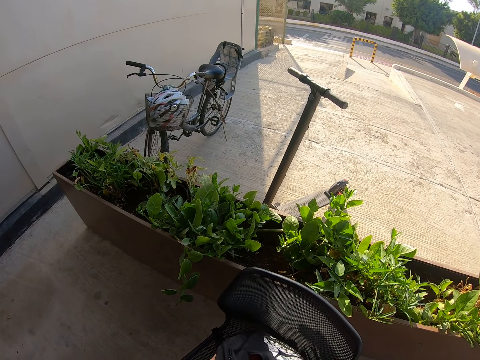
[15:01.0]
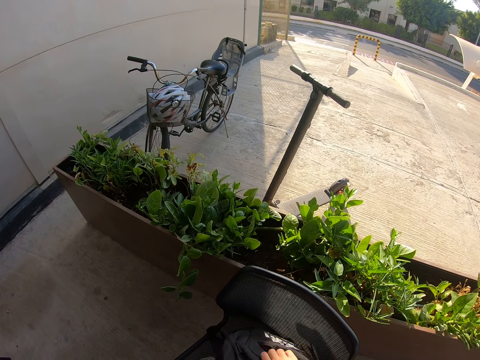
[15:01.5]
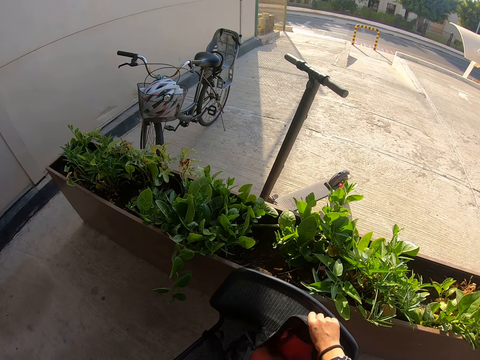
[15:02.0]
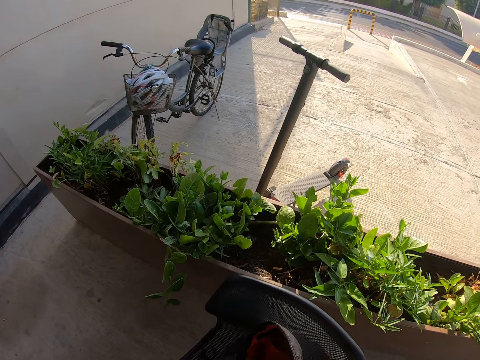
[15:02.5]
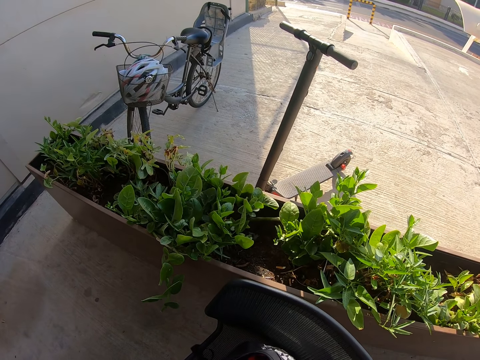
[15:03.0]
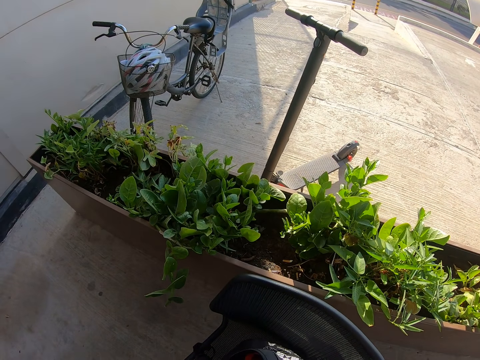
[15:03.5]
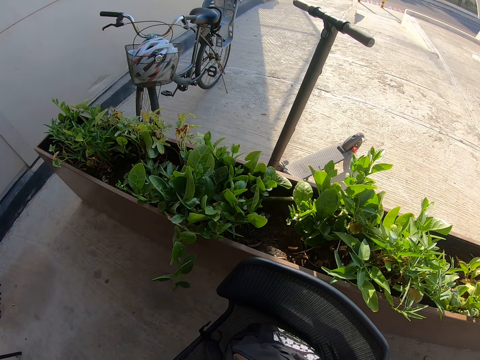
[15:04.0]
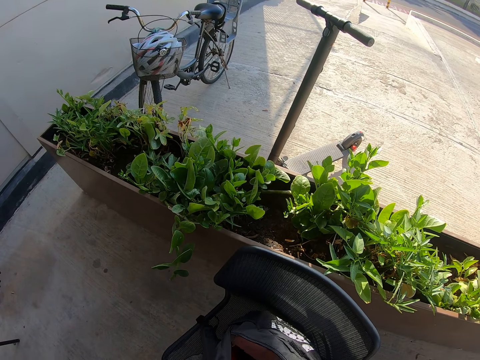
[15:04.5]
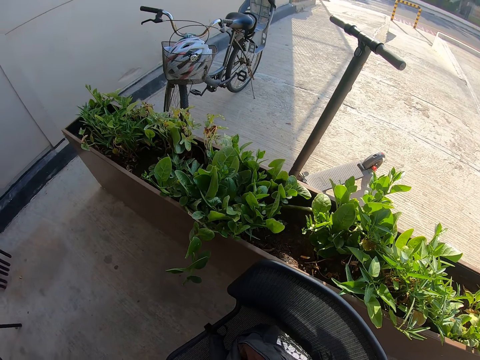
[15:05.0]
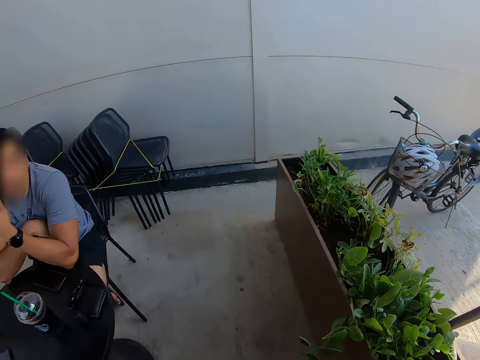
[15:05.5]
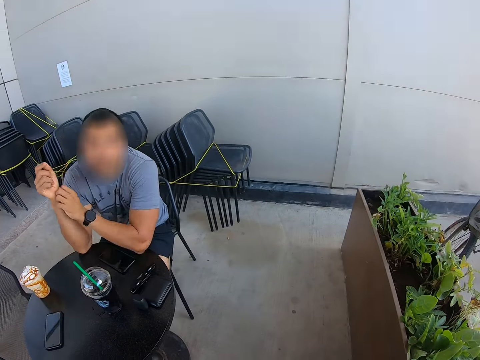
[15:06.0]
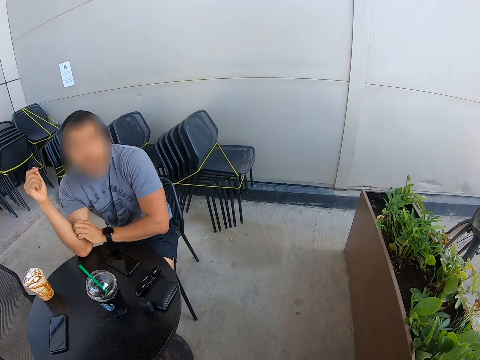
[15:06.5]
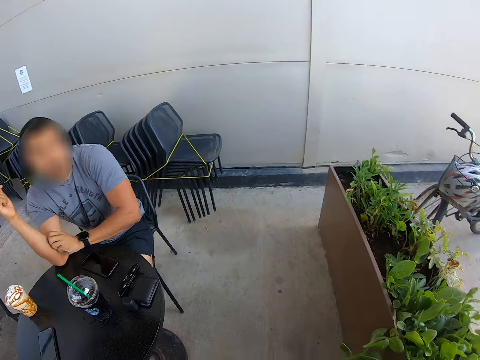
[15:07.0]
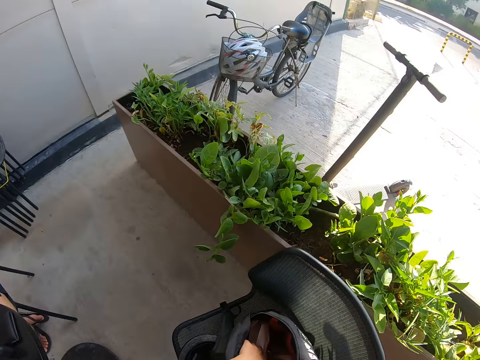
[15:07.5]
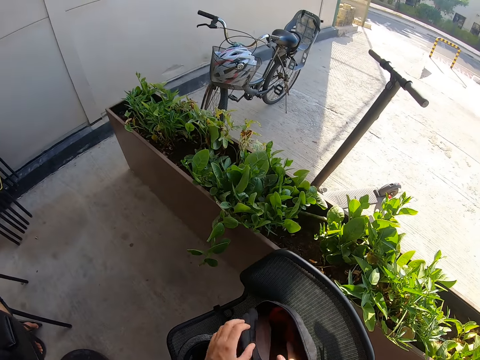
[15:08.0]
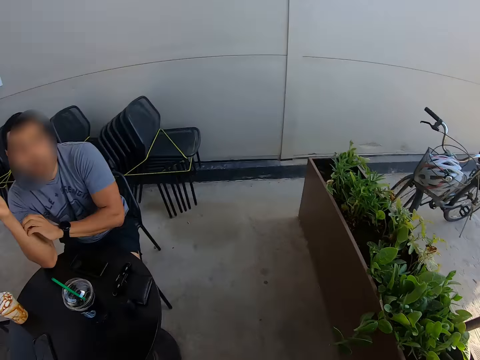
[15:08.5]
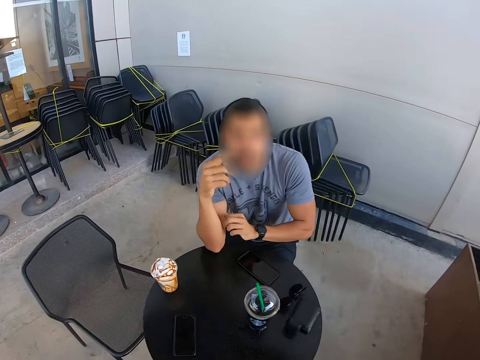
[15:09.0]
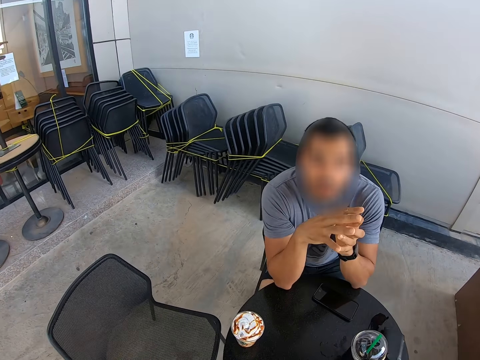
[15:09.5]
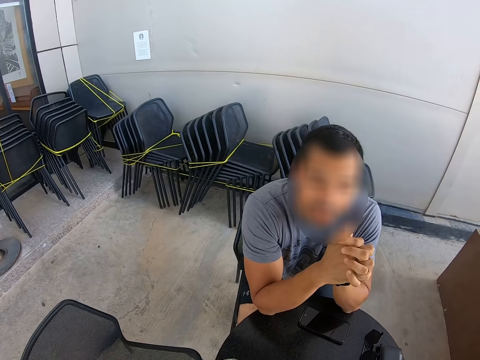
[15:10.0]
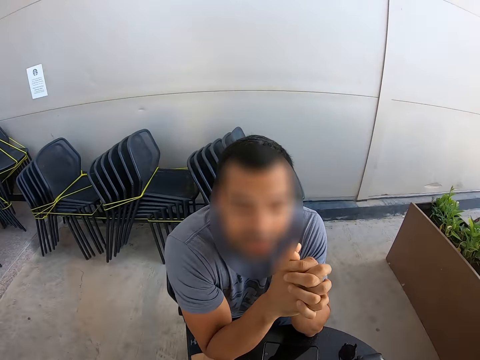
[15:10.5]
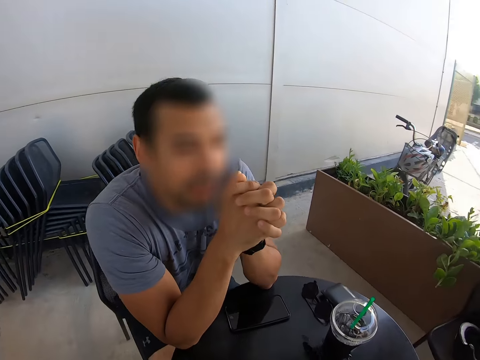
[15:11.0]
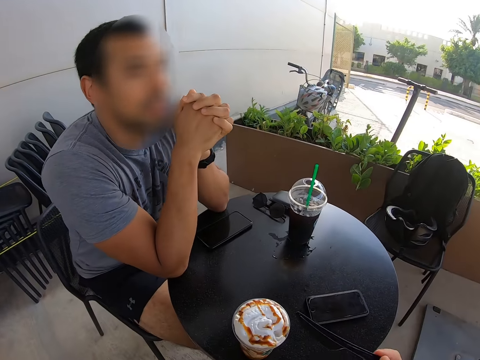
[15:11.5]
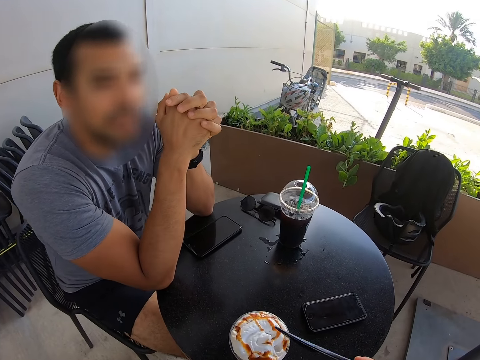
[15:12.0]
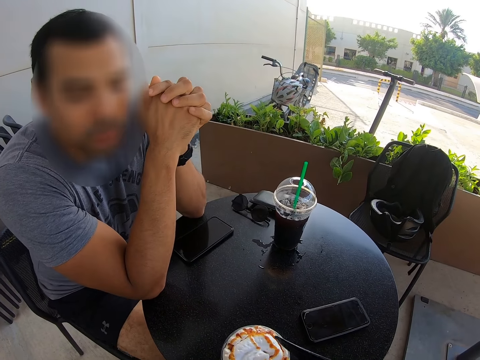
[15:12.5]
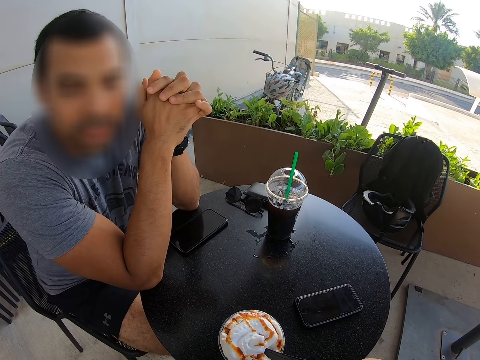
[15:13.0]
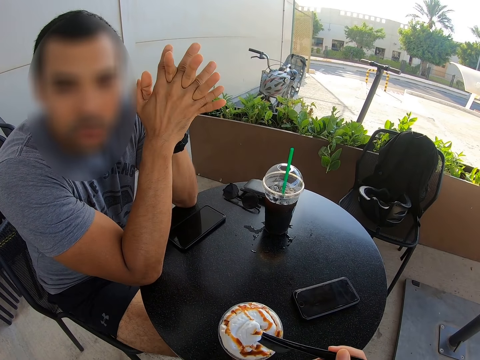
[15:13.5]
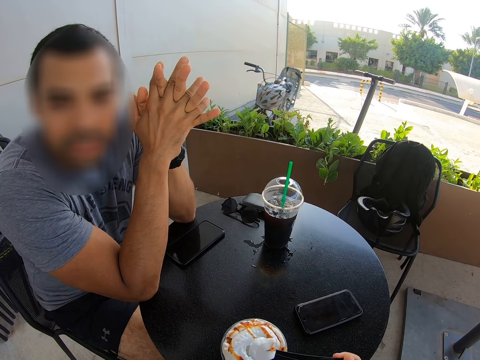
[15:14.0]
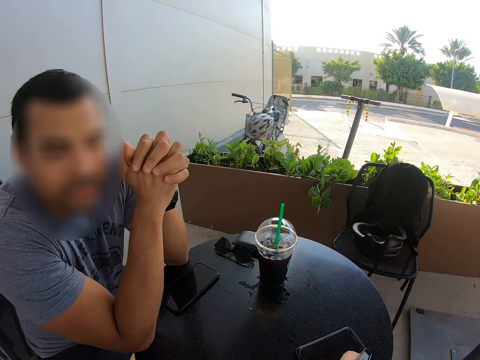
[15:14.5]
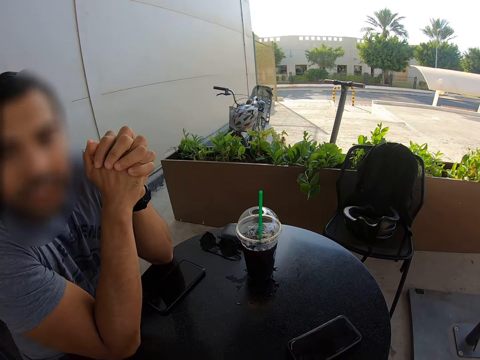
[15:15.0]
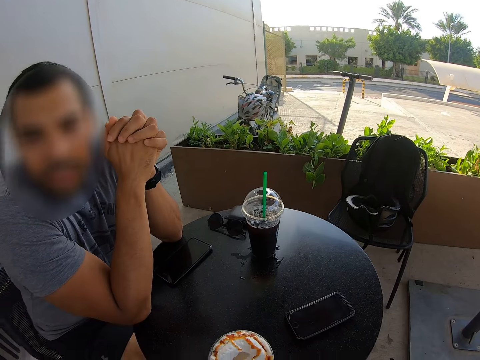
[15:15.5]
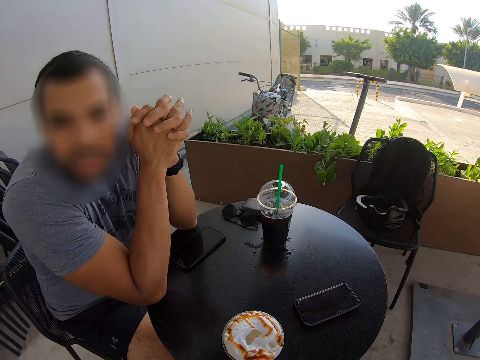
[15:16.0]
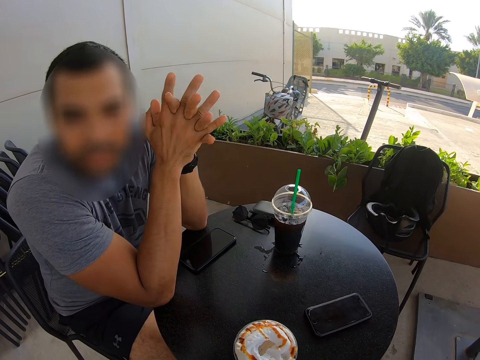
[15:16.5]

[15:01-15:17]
The camera wearer searches through the bag and looks at a man. The man scratches his hand. The camera wearer looks around. The man holds hands. The camera wearer drinks a milkshake.

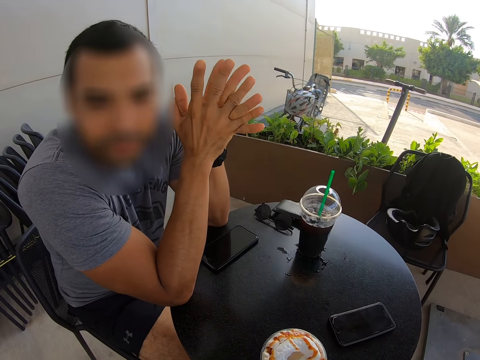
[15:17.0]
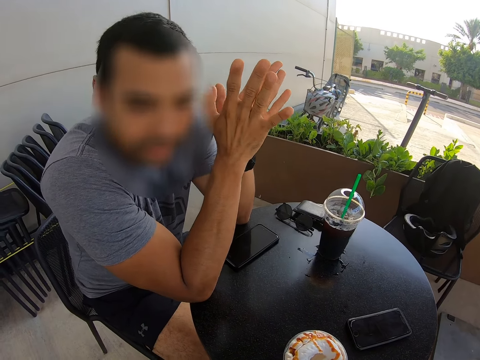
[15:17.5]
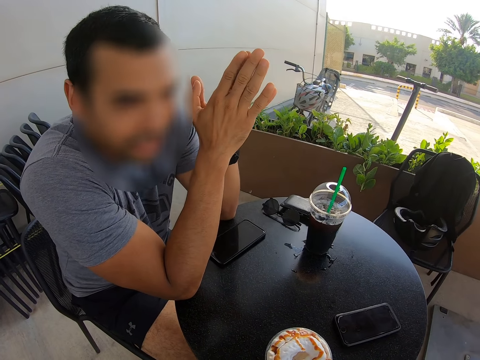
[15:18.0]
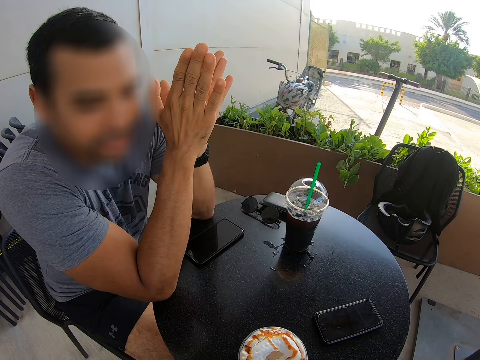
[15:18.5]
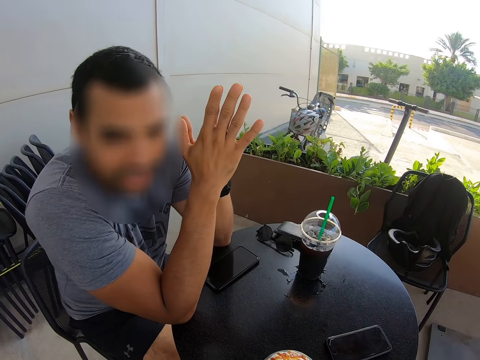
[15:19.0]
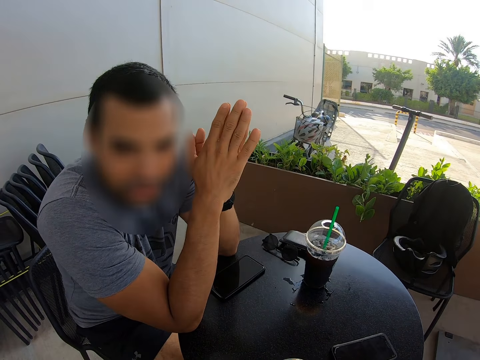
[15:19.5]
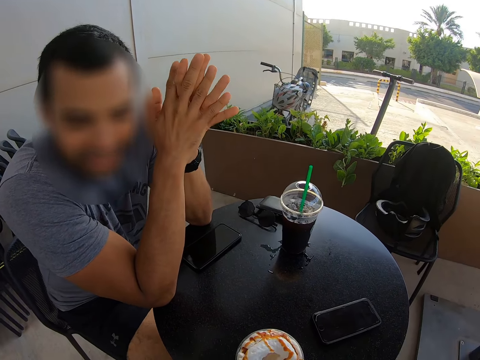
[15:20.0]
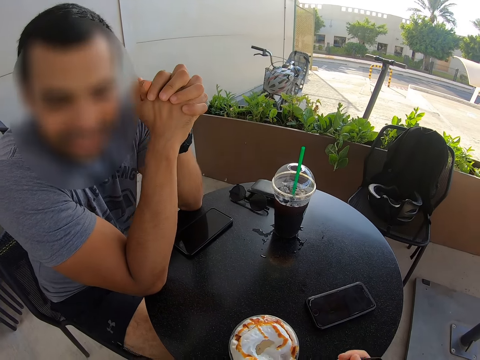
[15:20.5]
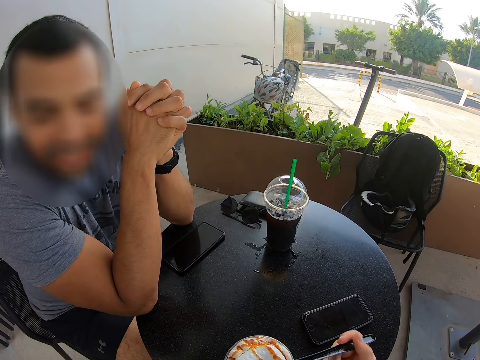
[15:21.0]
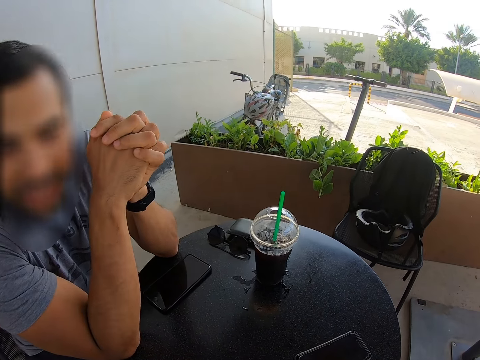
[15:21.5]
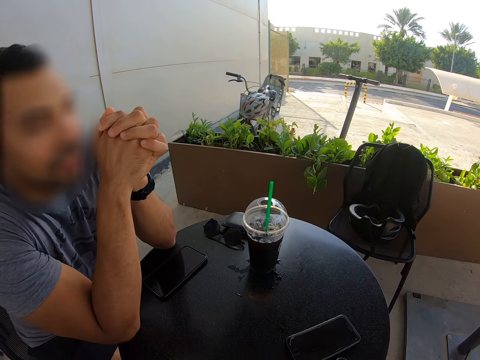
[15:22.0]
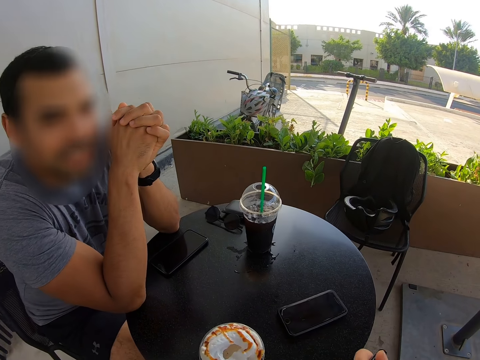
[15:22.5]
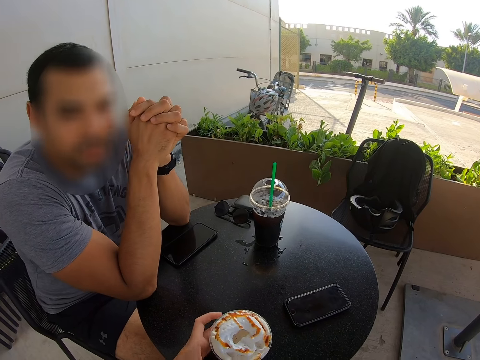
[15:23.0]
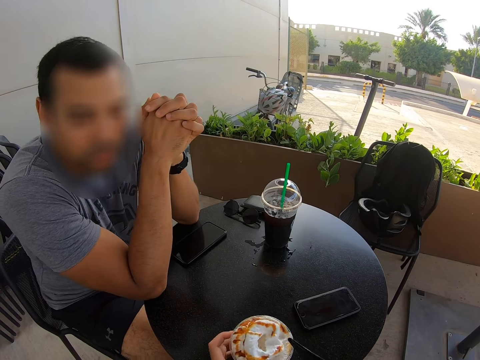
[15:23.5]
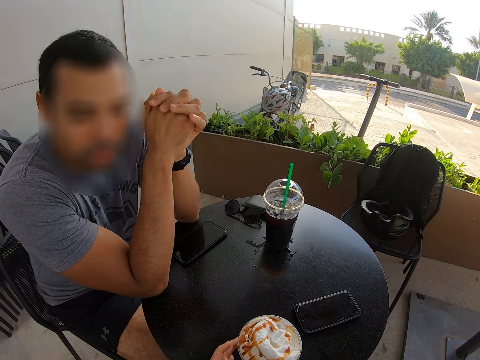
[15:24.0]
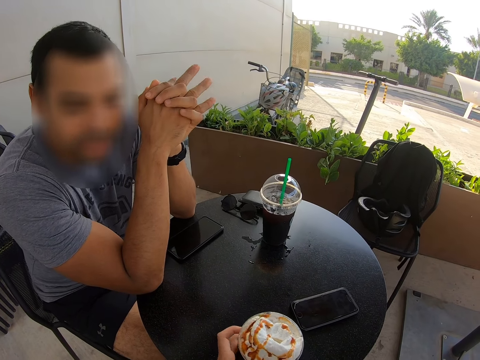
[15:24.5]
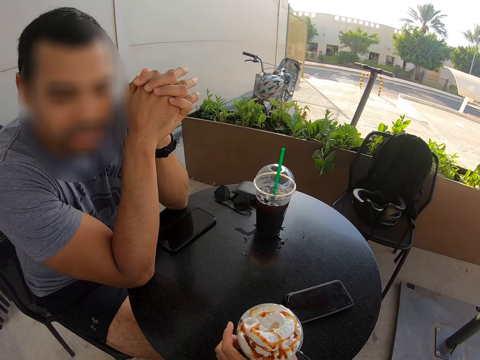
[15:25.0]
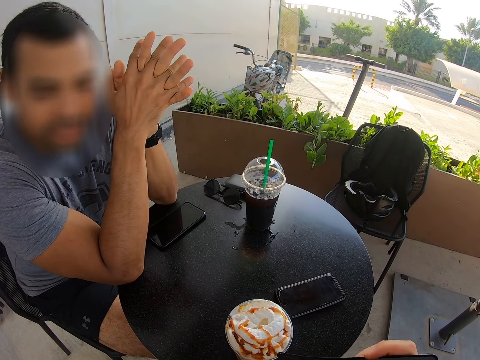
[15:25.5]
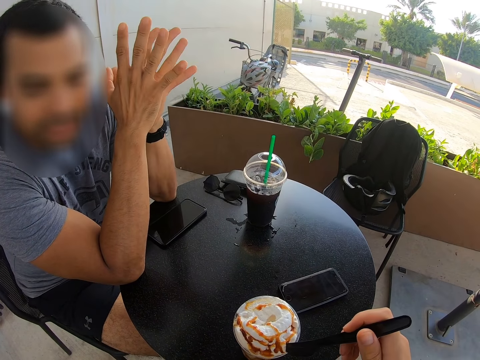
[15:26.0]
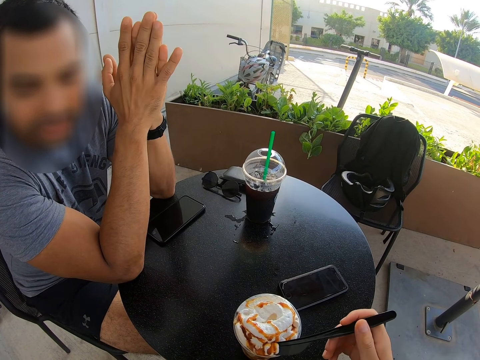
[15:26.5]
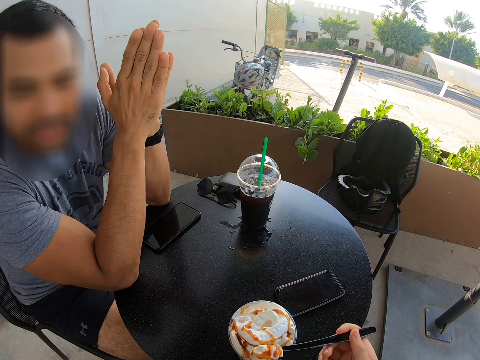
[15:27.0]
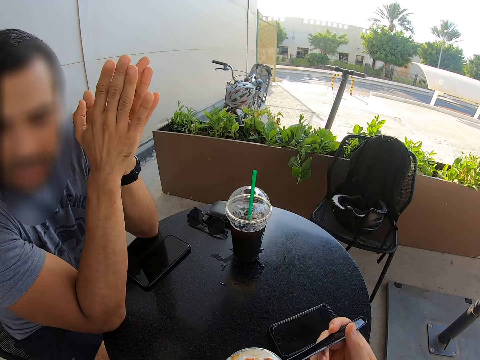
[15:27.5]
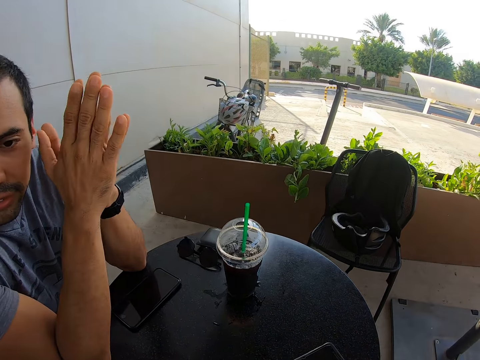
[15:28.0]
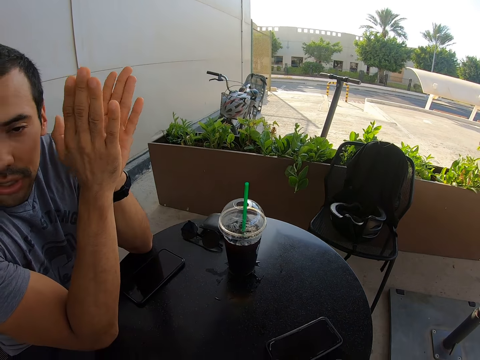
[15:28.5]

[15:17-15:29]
The camera wearer turns a cup. They move the cup on the table. They put a straw in the cup. They drink milkshake.
